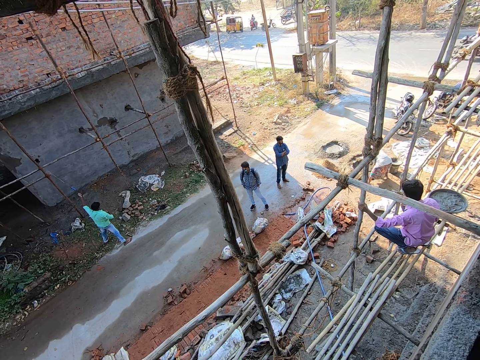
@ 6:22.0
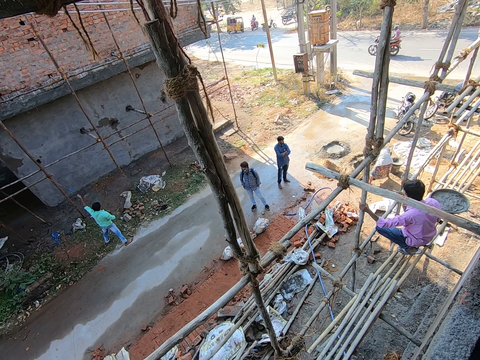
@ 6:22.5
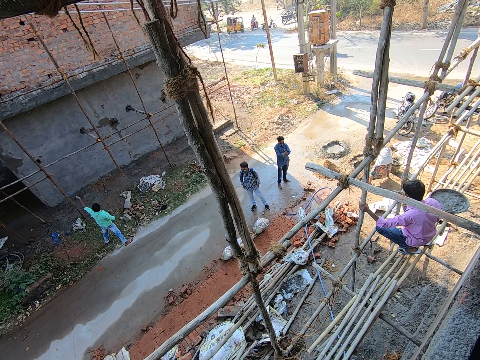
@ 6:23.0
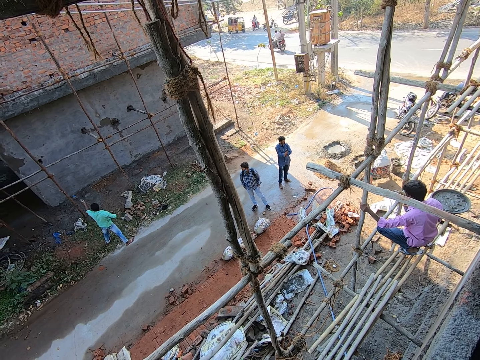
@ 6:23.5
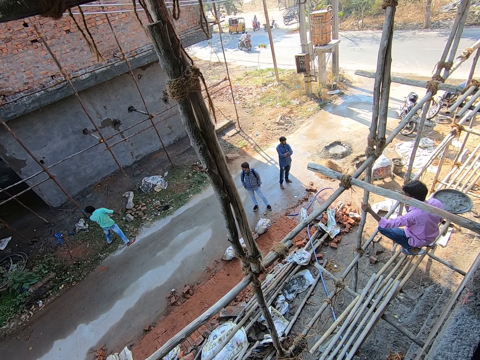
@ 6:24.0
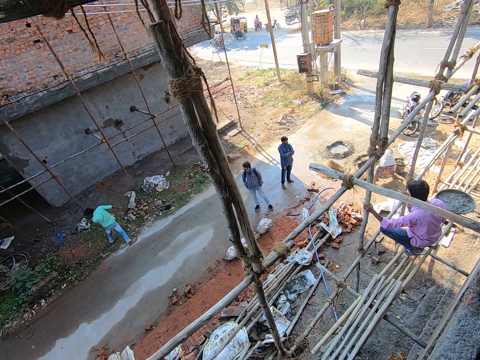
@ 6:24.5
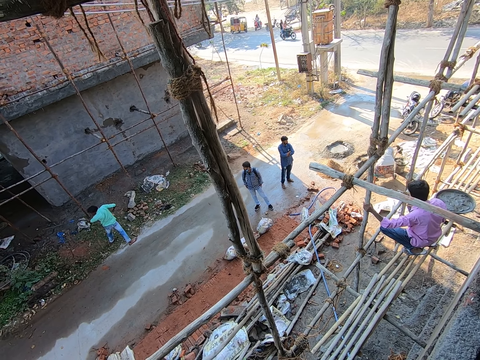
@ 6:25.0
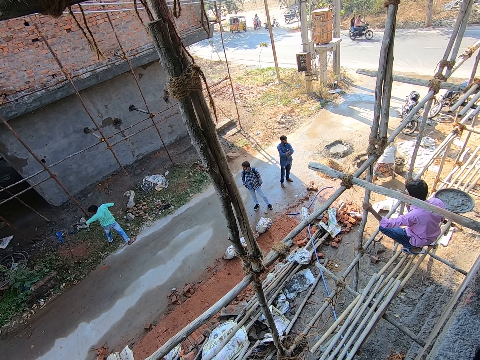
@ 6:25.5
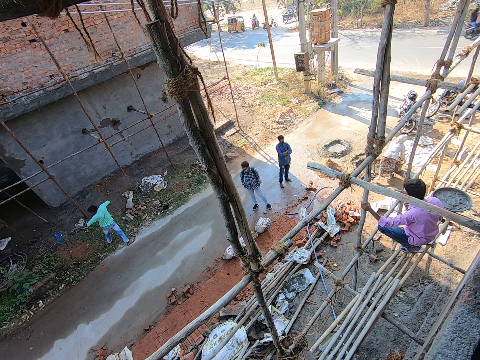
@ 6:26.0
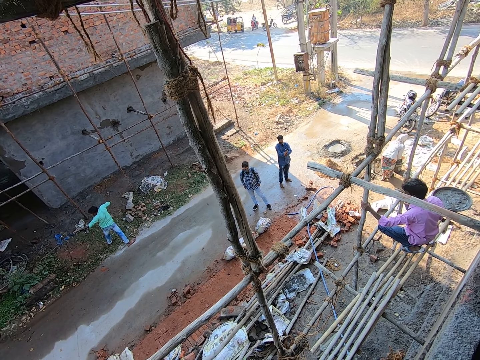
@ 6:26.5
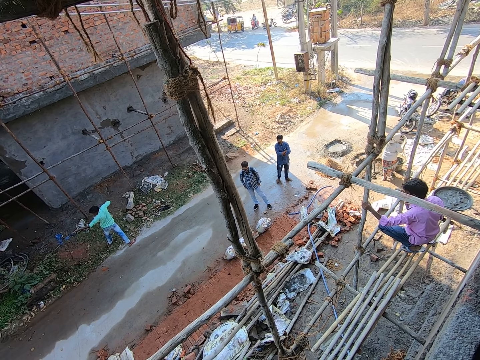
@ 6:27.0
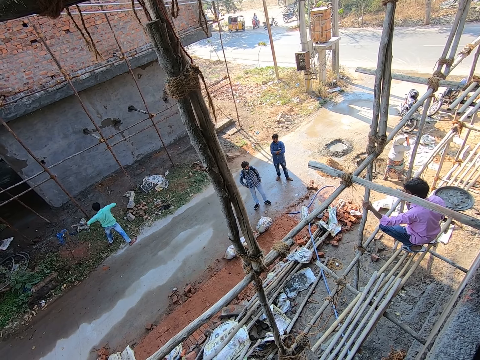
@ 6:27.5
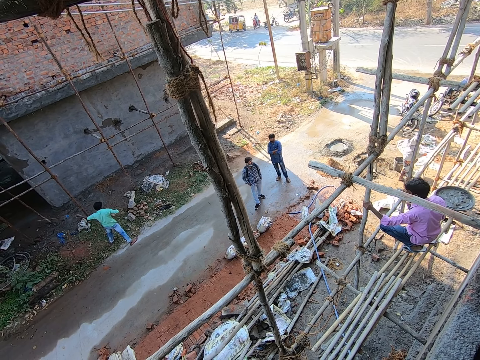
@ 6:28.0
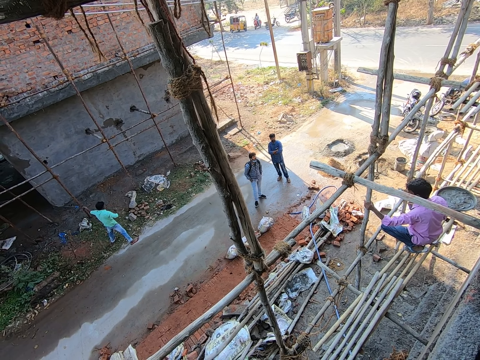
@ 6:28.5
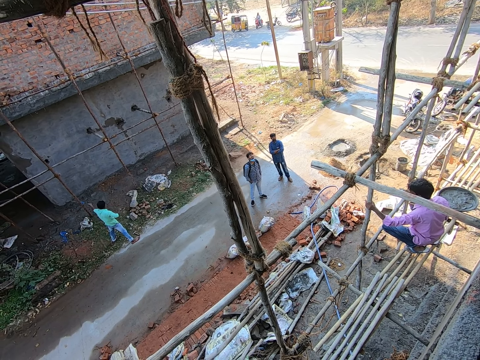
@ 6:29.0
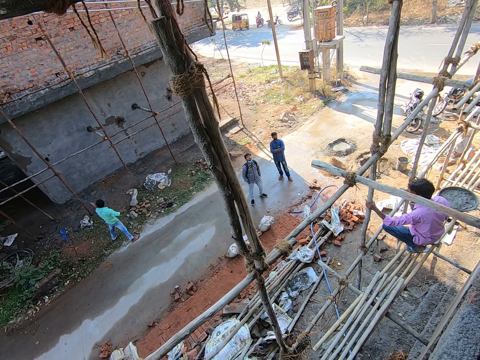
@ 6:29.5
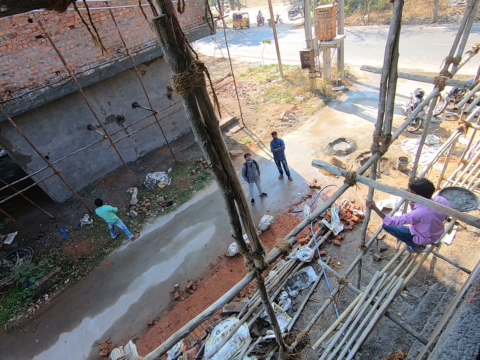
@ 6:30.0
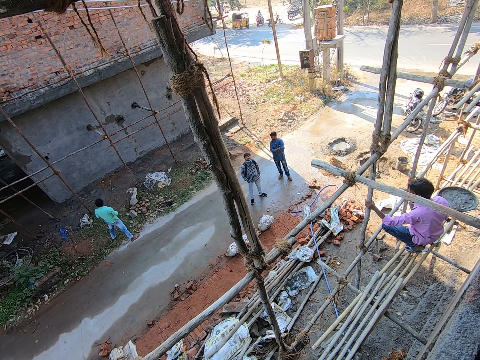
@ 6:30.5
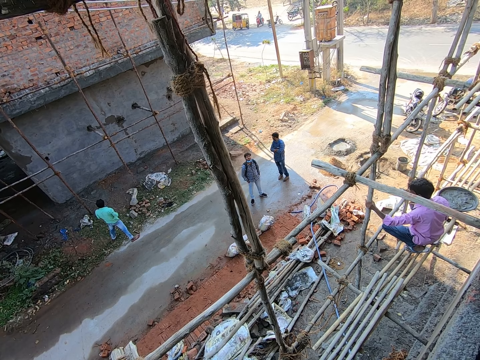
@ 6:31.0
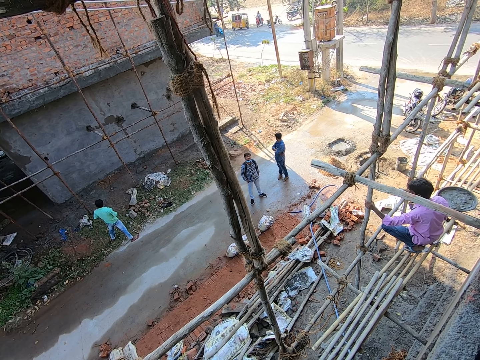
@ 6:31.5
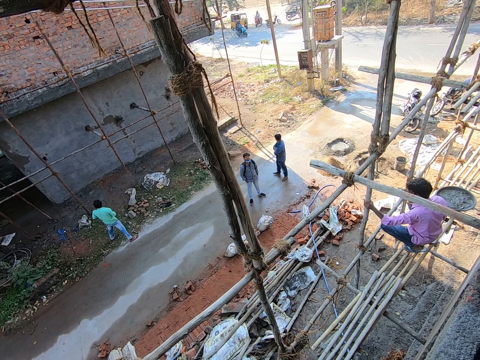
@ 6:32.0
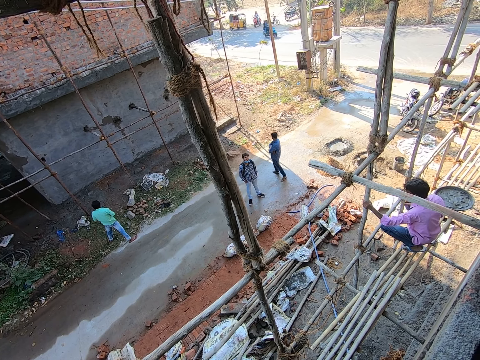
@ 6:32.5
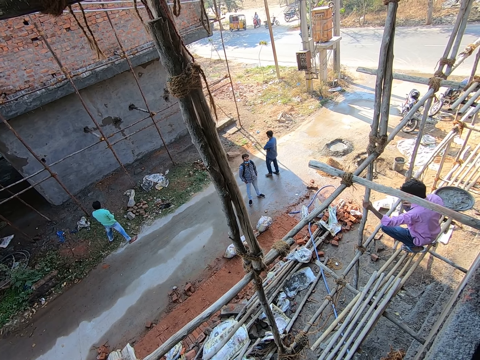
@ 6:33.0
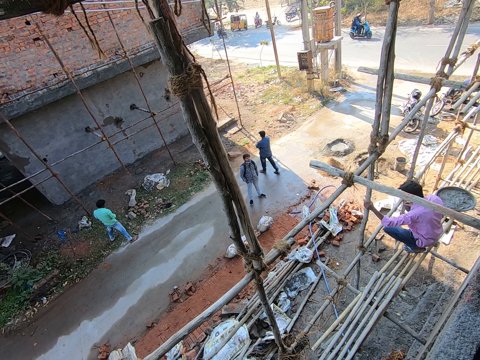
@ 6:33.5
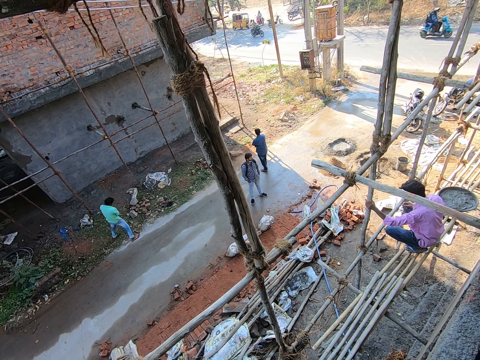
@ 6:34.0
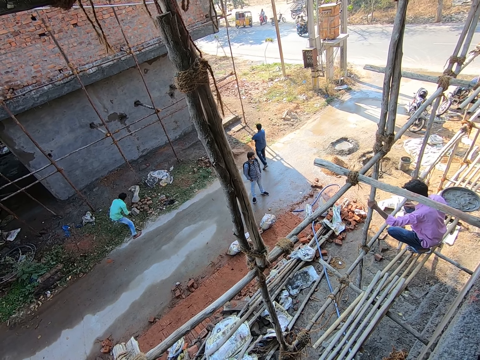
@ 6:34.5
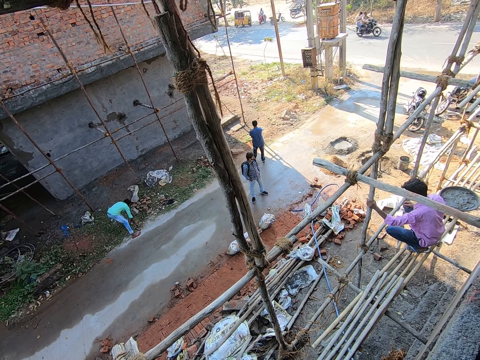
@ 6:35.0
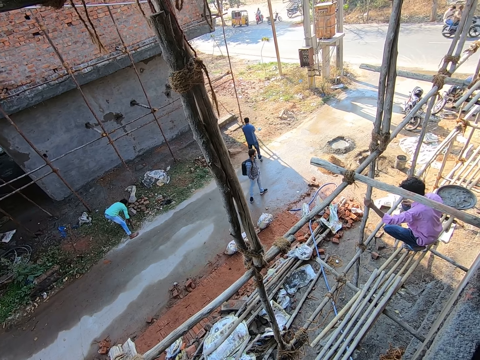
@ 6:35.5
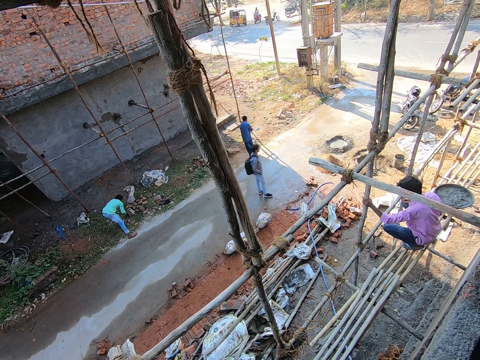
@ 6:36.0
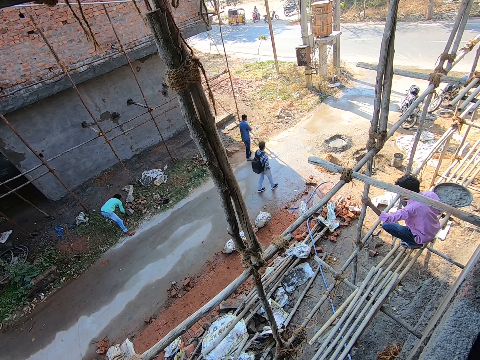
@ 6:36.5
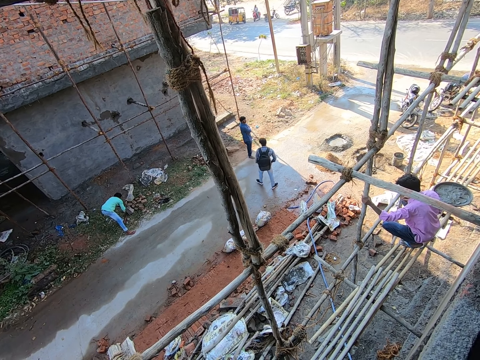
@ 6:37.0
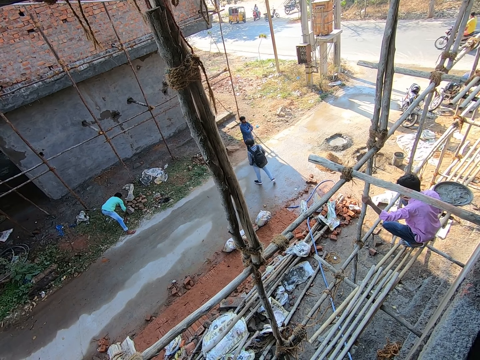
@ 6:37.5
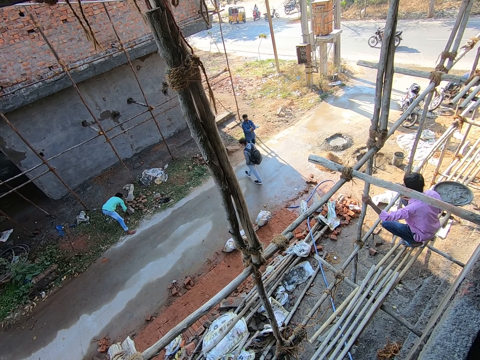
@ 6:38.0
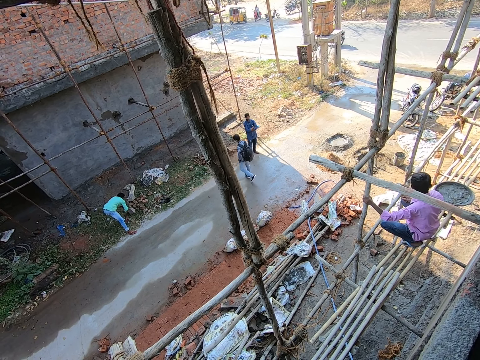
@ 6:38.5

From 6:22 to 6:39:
A man picks up the hammer on the ground with his right hand and hits the iron rod on a stone with his right hand.

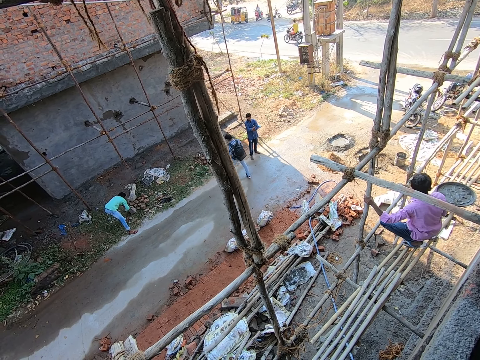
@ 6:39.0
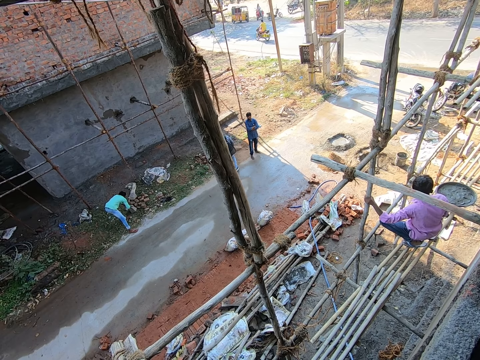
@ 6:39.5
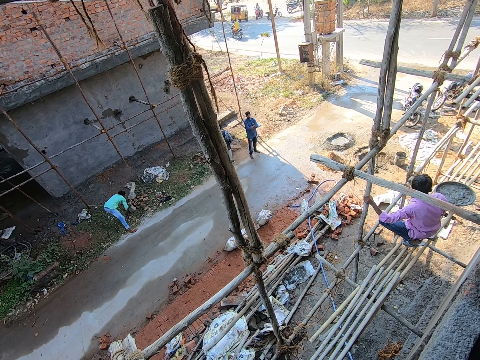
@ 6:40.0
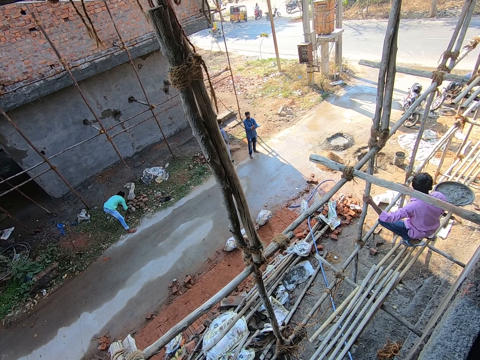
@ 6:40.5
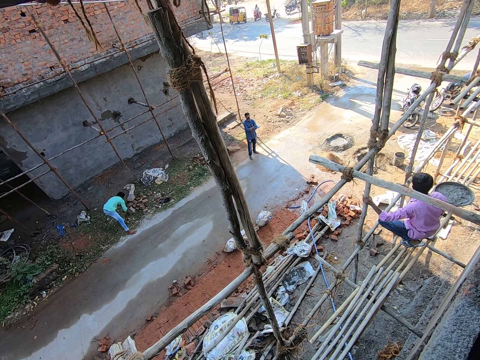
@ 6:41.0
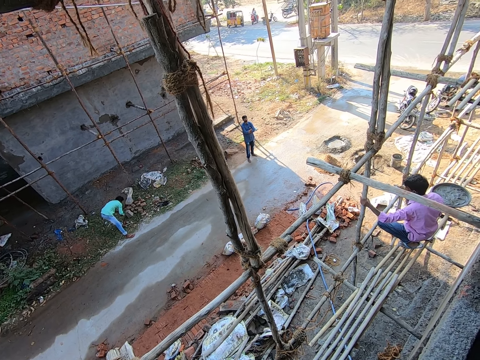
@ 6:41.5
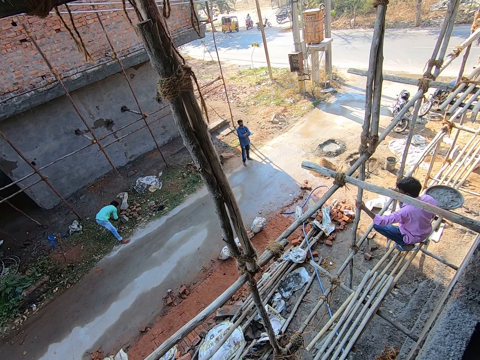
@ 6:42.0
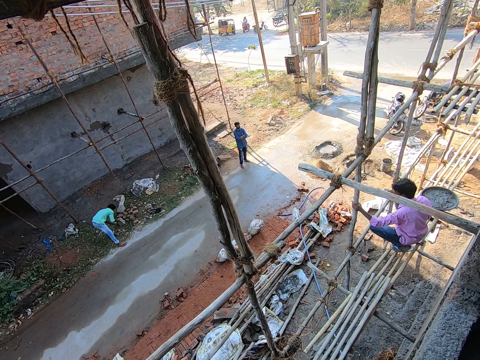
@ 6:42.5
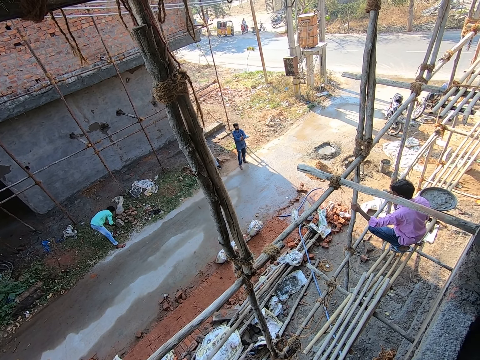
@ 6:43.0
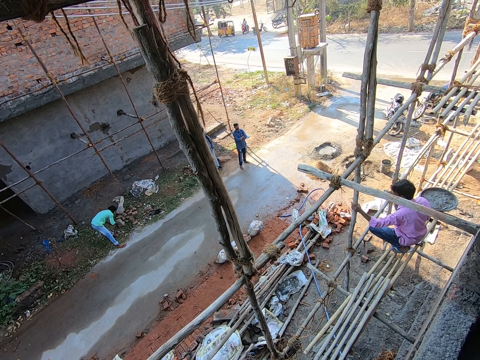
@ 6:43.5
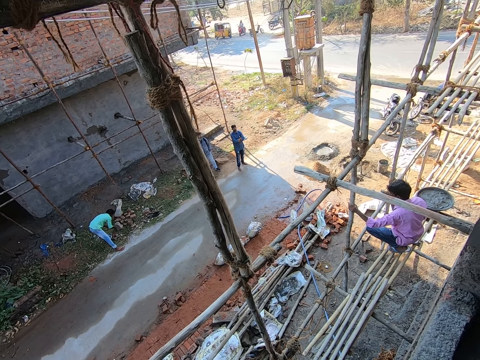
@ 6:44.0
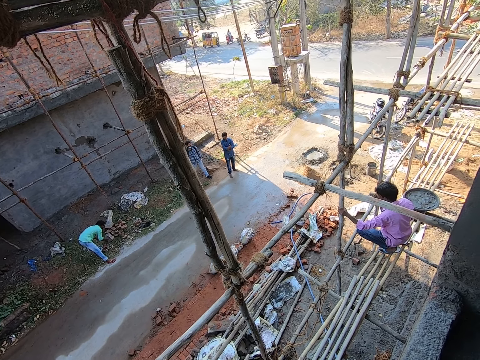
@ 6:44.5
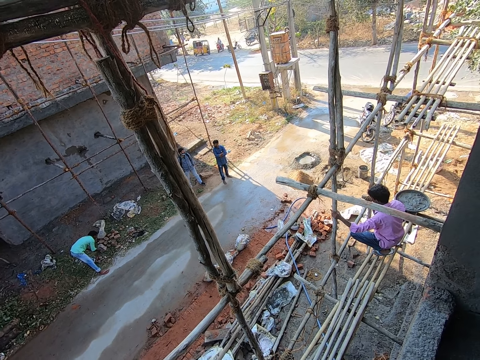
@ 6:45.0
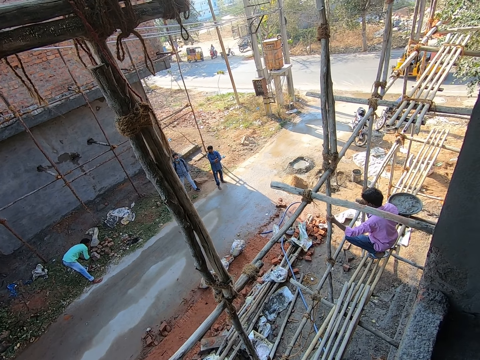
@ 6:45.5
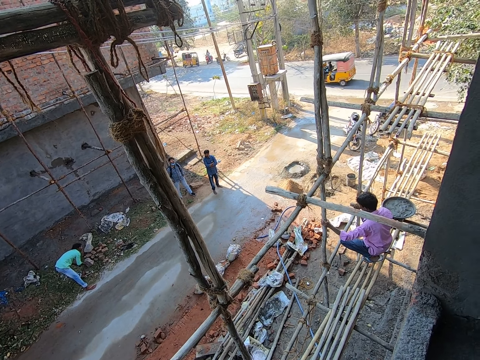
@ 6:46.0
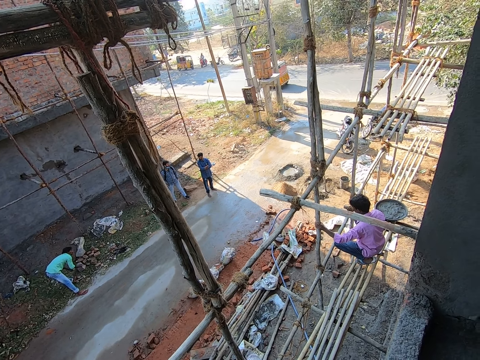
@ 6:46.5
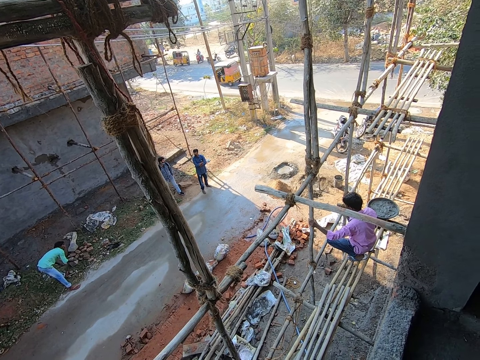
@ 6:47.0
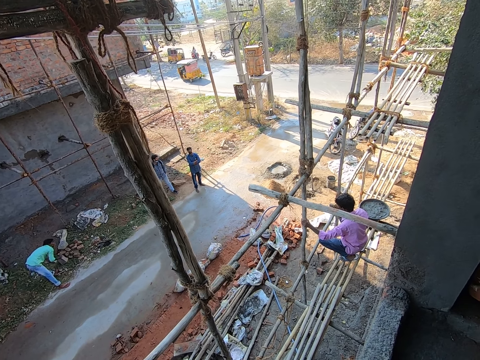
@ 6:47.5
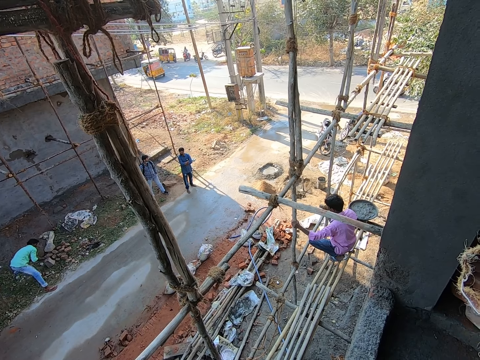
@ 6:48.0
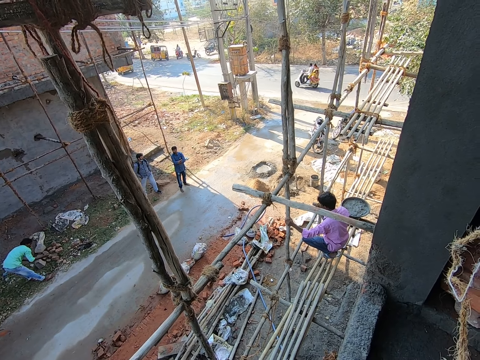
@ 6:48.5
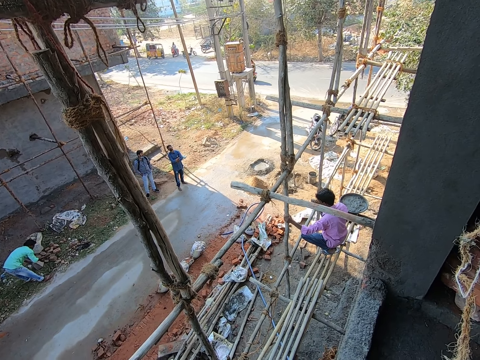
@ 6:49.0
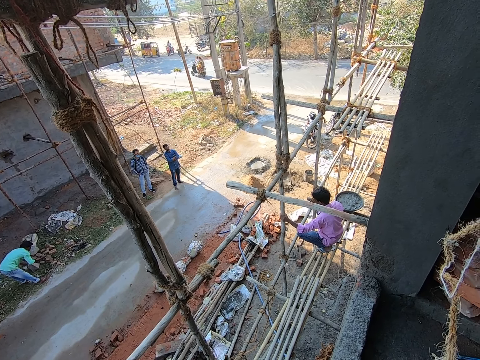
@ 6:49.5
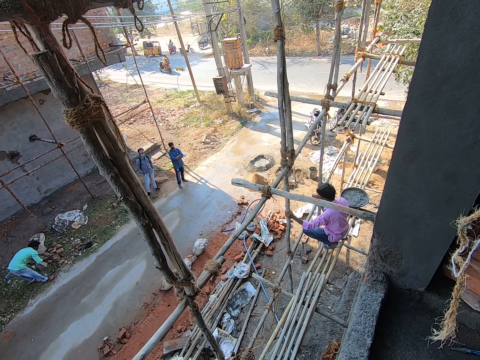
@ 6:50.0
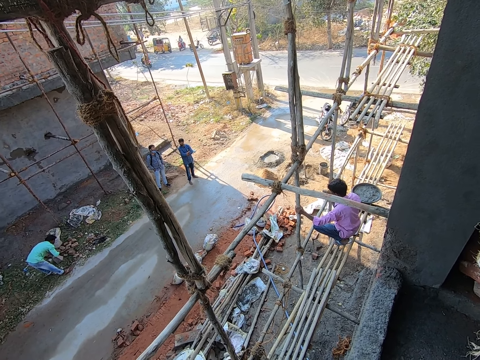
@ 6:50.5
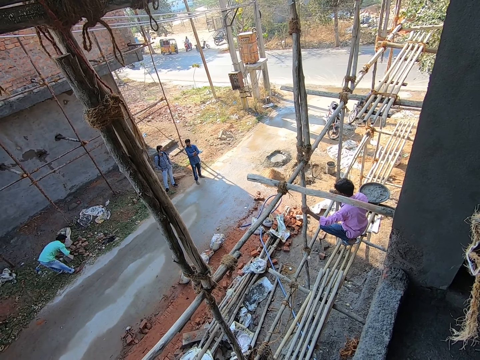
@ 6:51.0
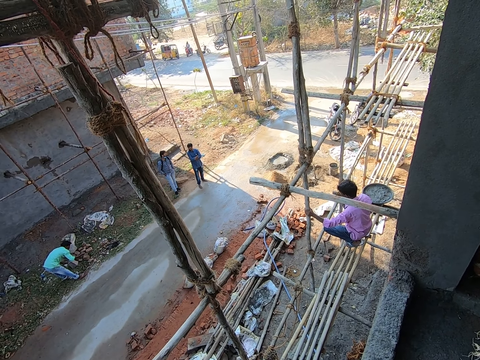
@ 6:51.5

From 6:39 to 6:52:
The man drops the hammer on the ground with his right hand.
